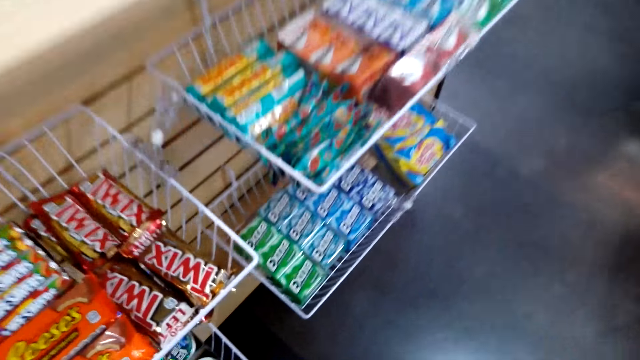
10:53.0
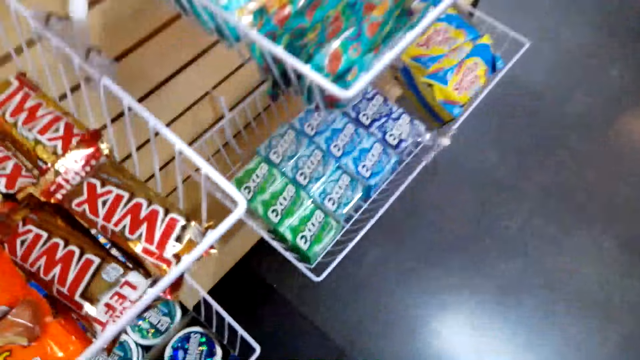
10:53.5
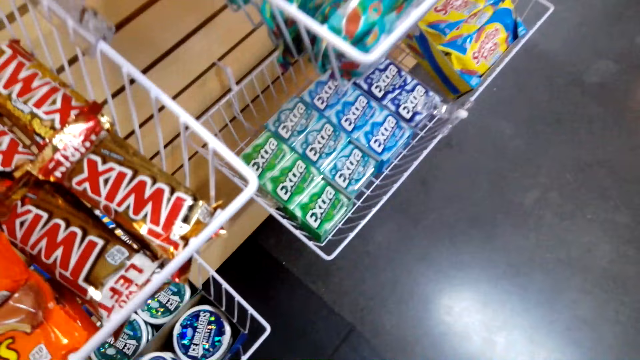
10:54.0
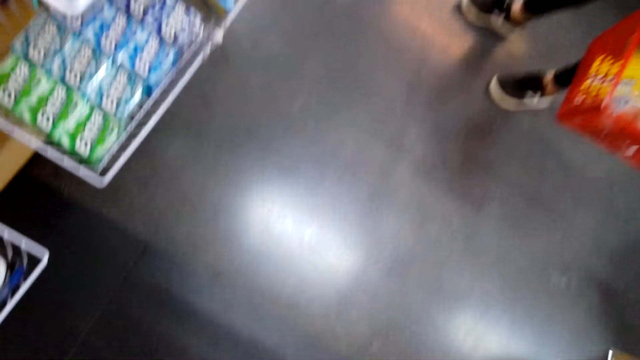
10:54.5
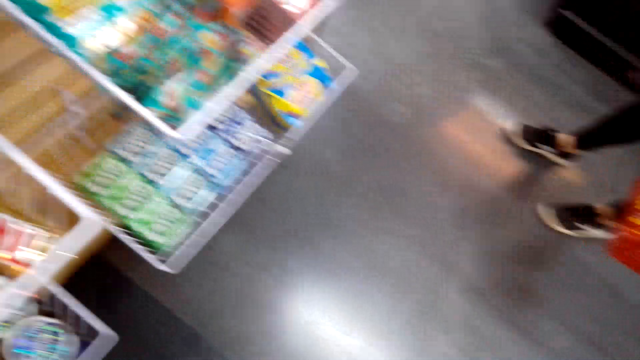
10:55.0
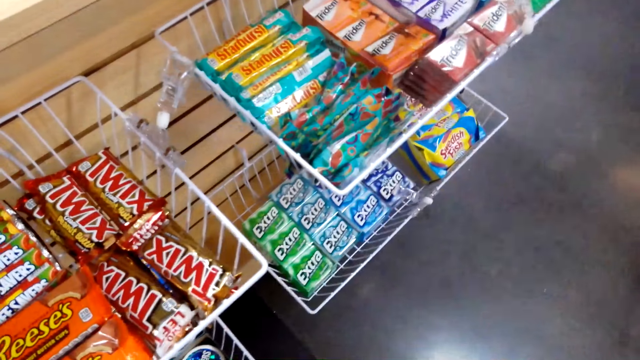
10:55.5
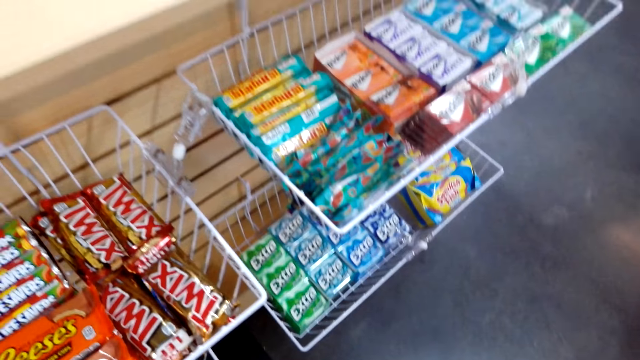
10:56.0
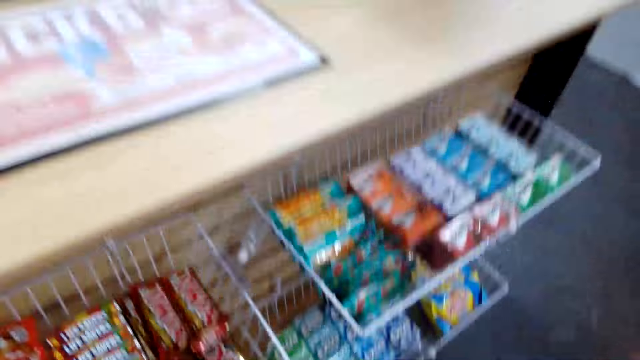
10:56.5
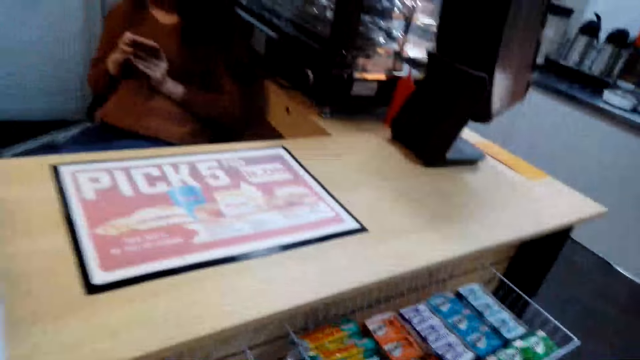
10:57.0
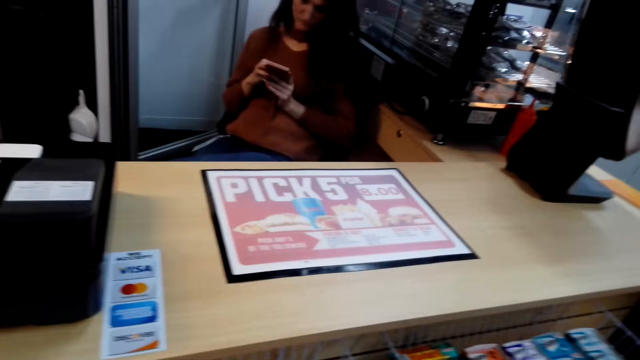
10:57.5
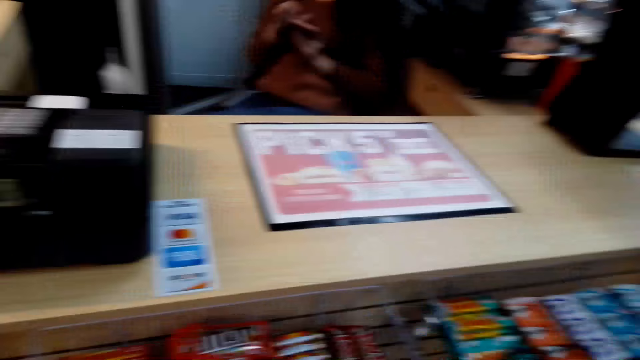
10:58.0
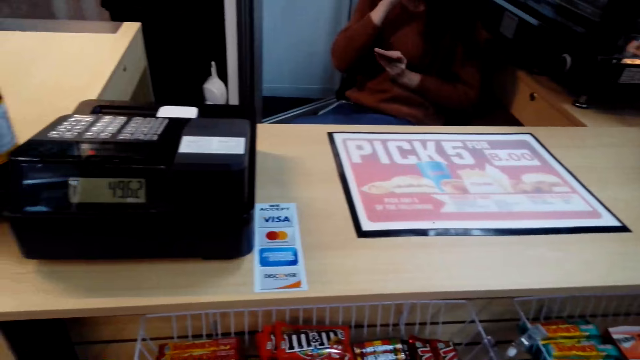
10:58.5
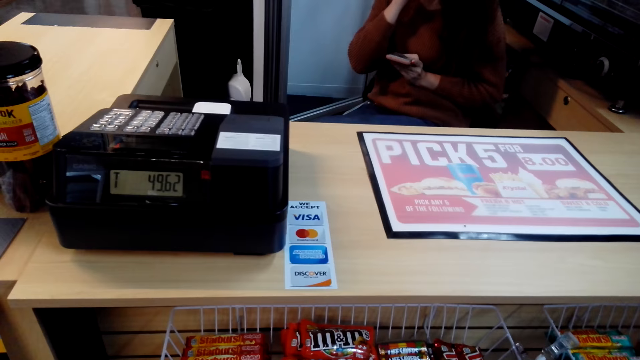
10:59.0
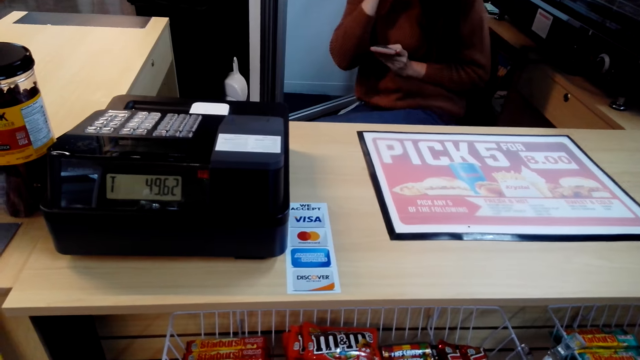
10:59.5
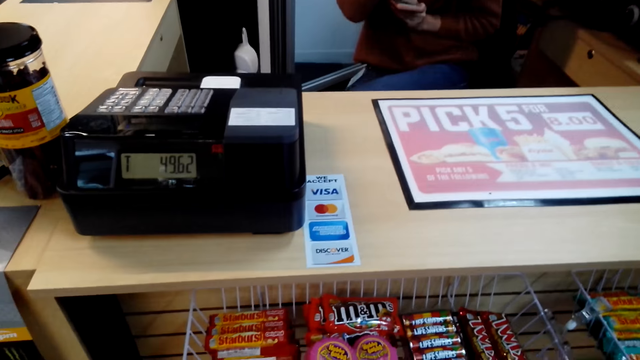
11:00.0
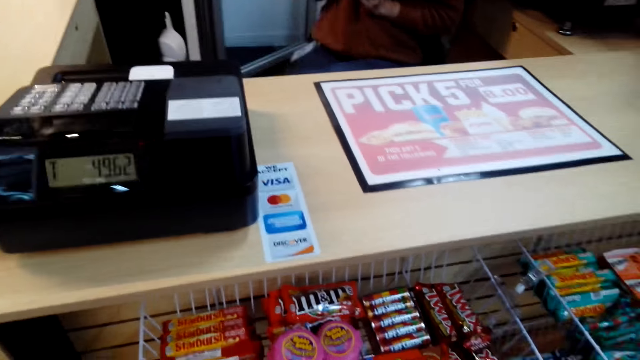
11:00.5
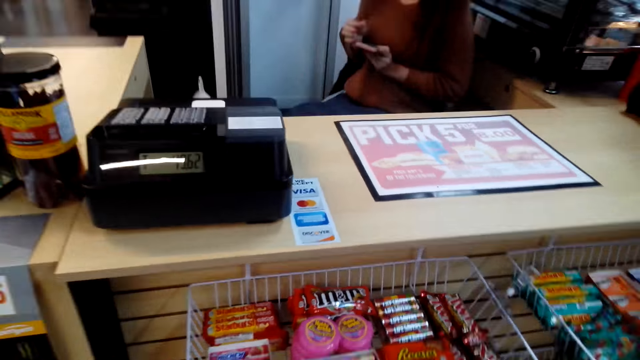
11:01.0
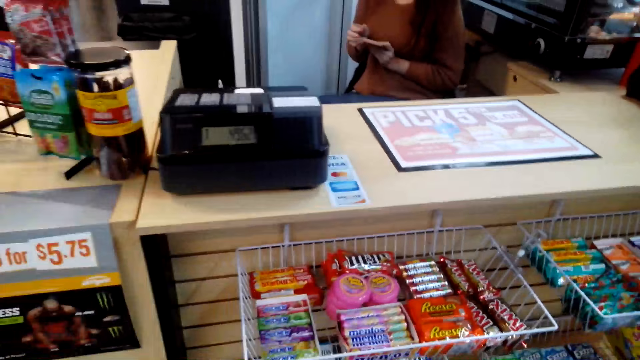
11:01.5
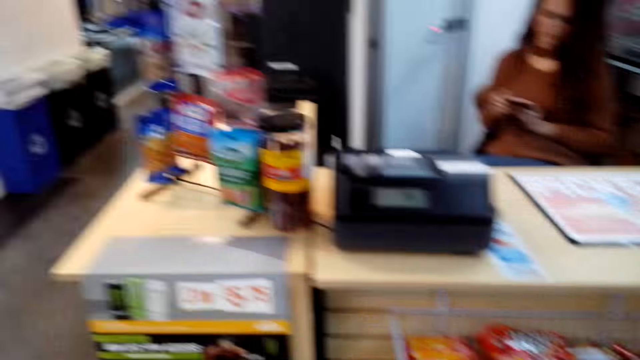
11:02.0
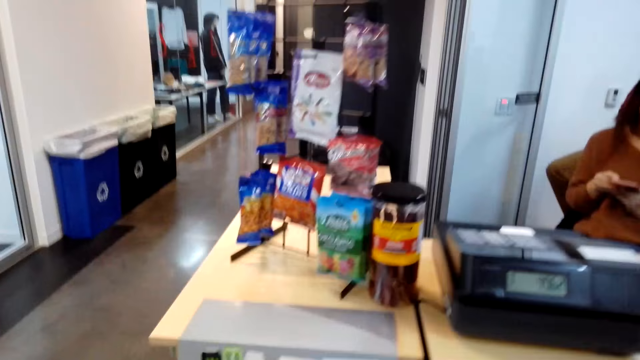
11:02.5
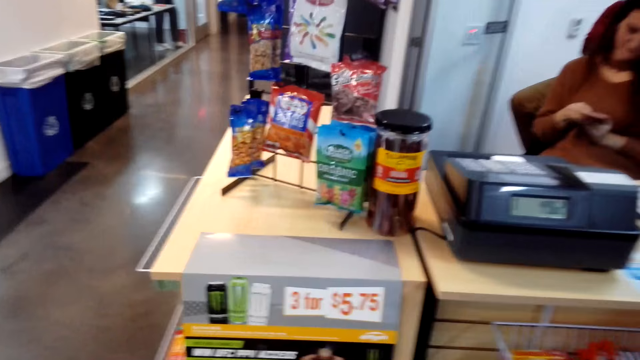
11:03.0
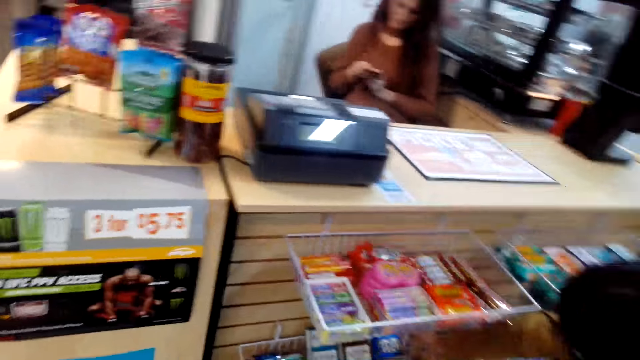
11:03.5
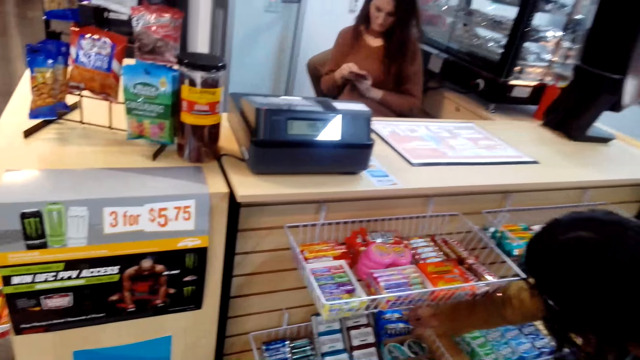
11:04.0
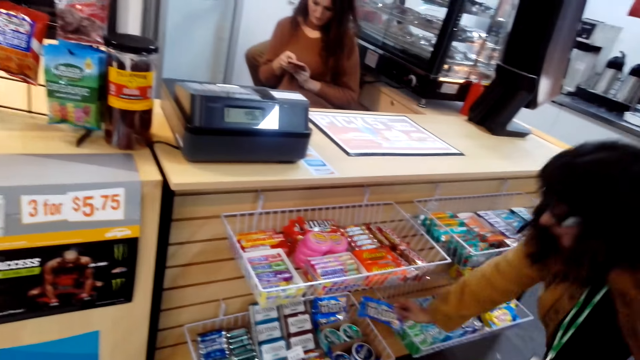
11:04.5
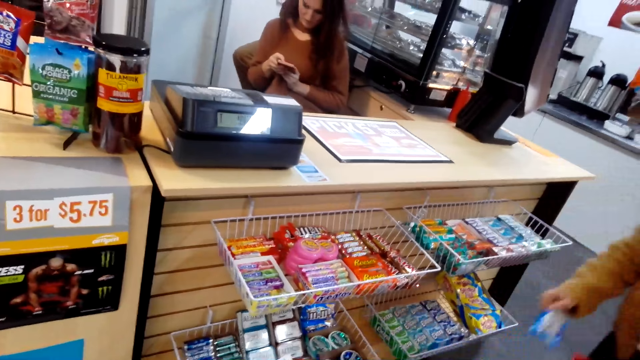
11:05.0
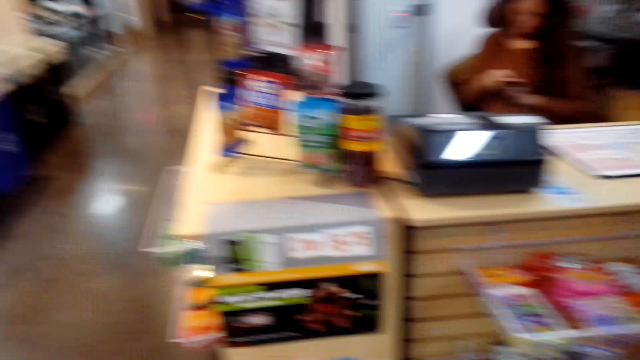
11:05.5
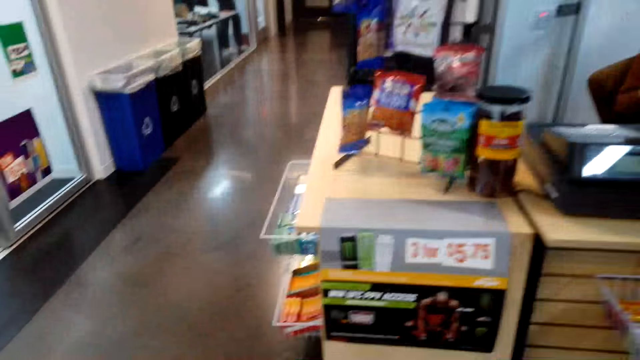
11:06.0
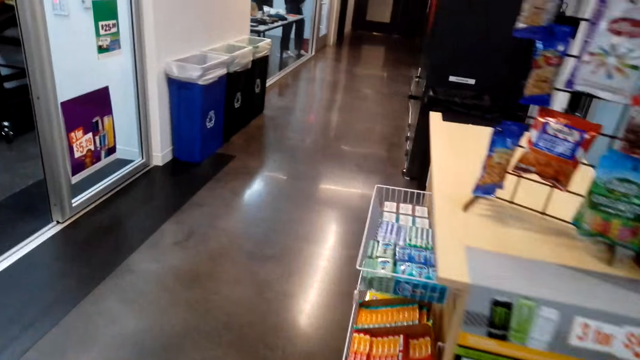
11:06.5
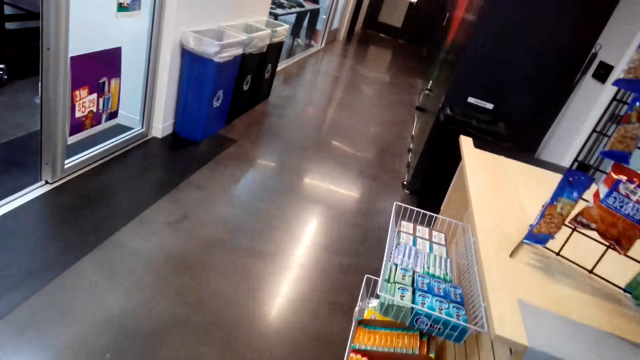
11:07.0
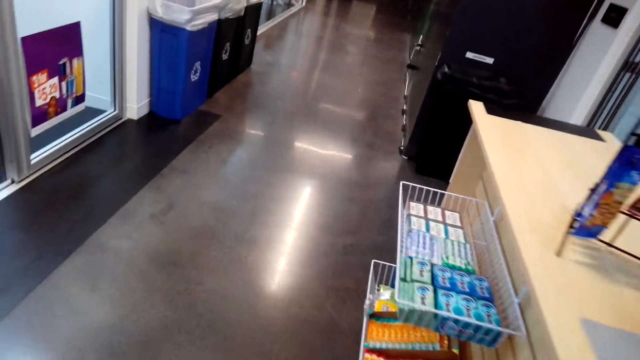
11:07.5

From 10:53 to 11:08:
The camera wearer picks up the mints. They look around the store and walk about. A lady picks up an item.

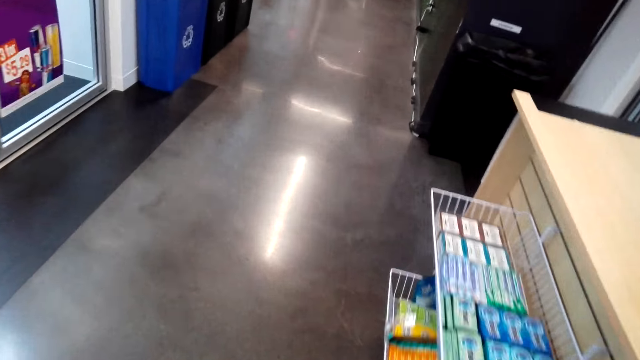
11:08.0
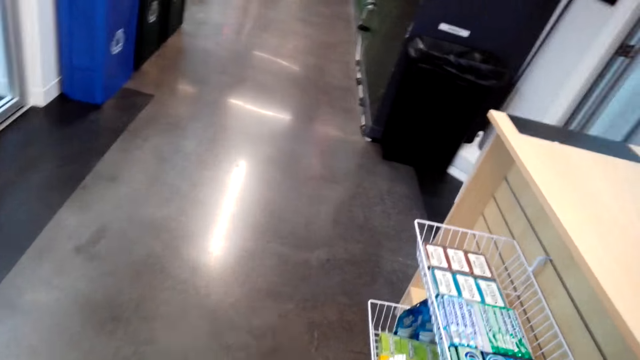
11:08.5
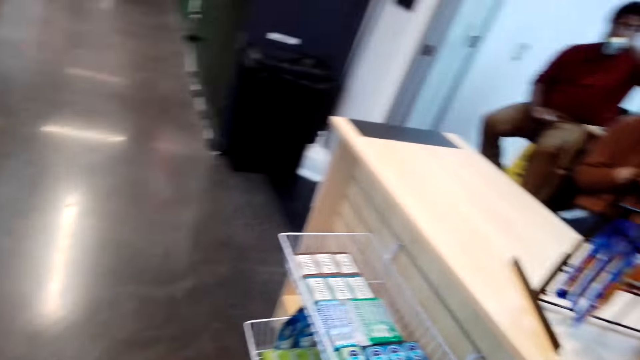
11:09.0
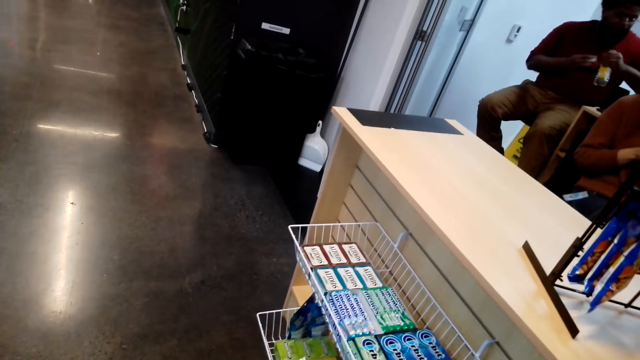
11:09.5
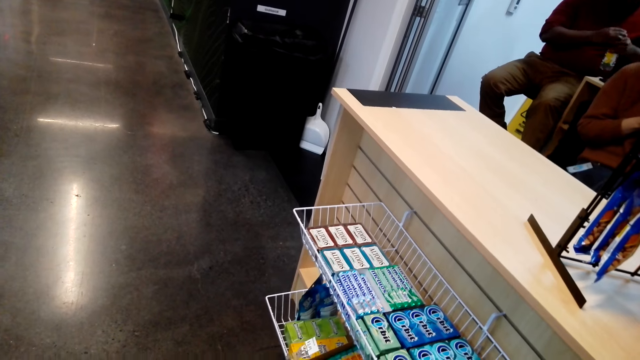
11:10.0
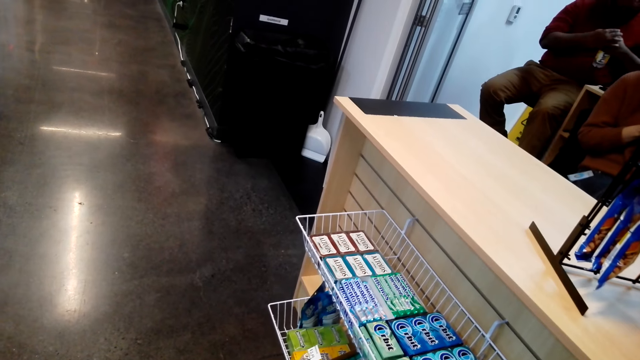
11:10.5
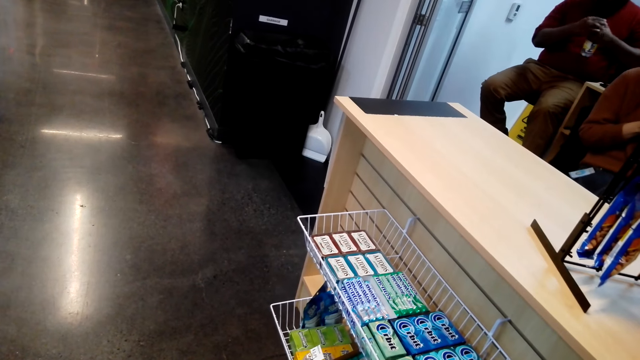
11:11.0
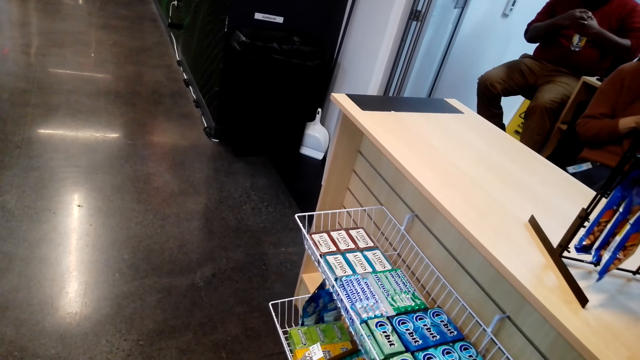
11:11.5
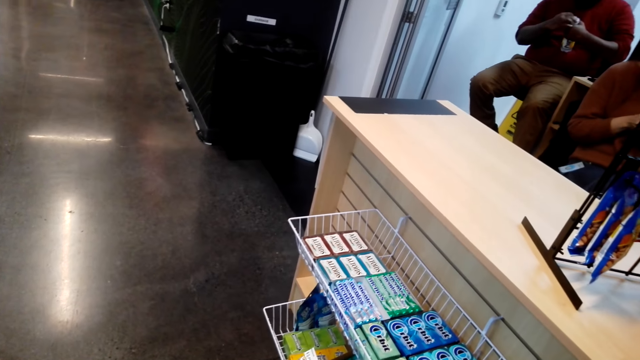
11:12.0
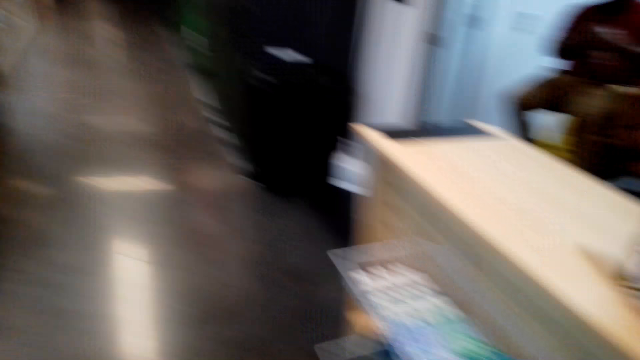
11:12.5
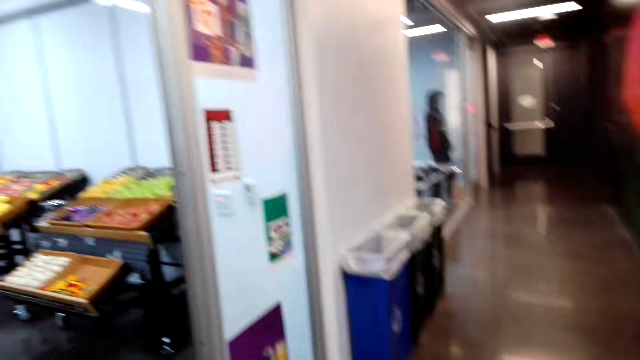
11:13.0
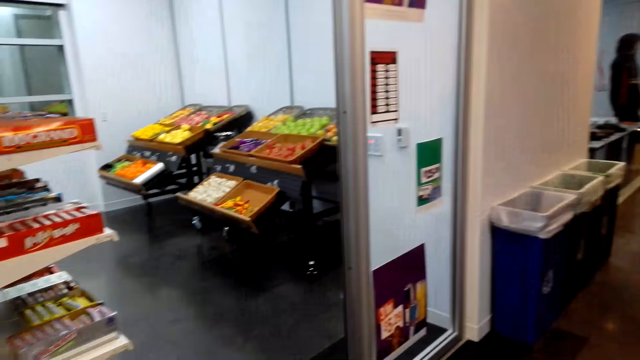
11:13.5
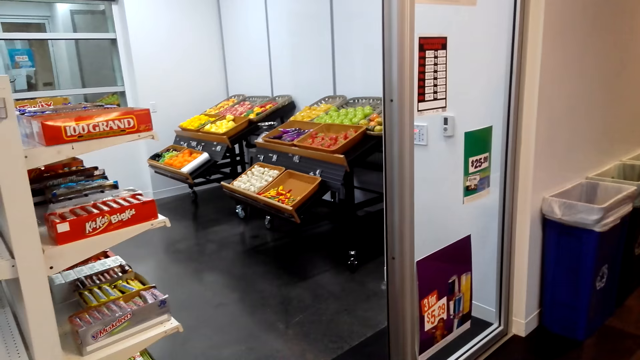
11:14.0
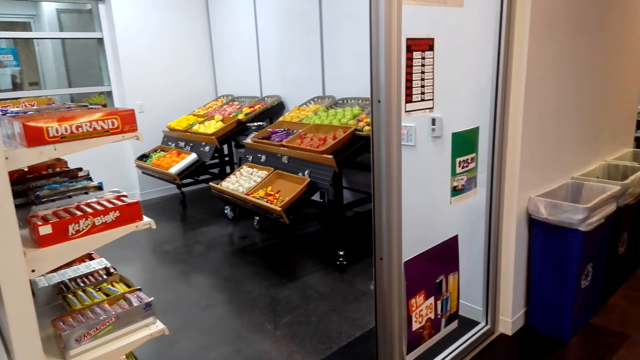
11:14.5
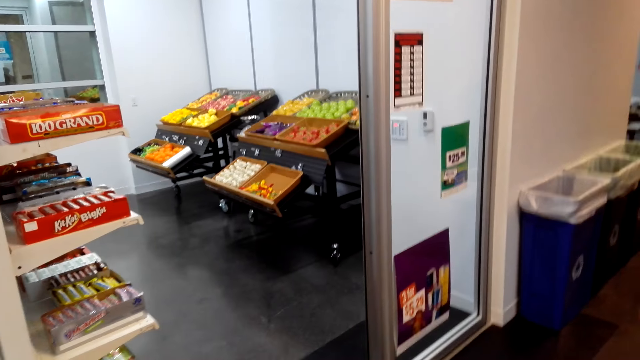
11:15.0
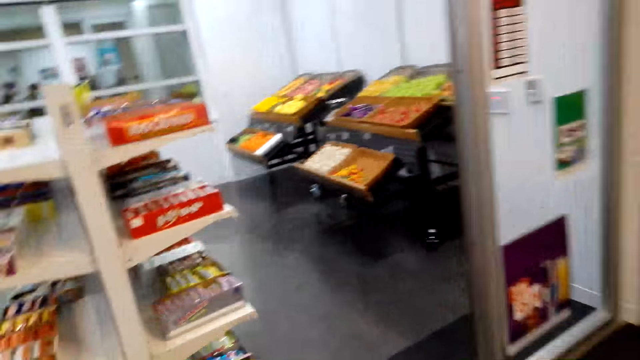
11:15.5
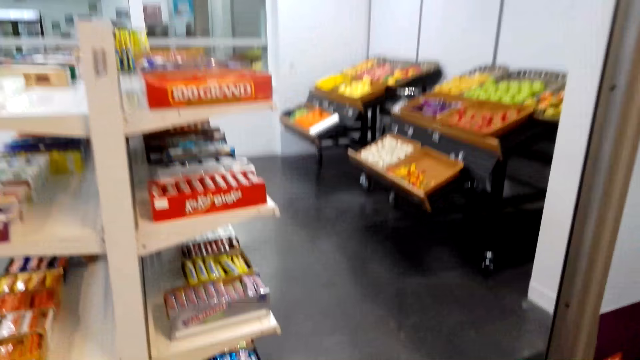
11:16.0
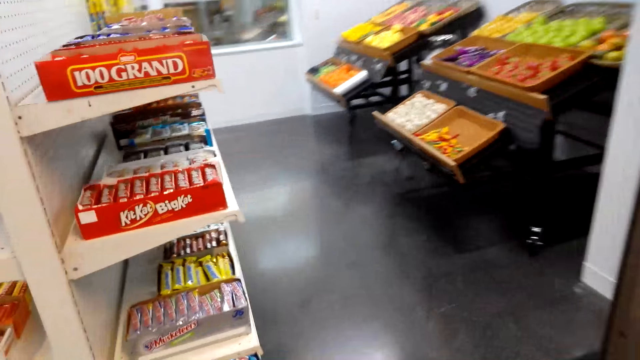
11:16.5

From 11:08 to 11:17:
A man holds a bottle. The camera wearer walks around the store.
